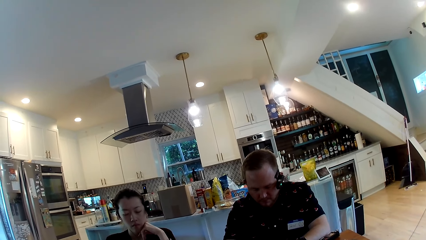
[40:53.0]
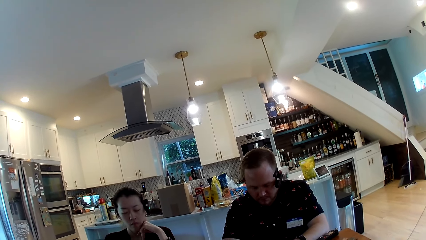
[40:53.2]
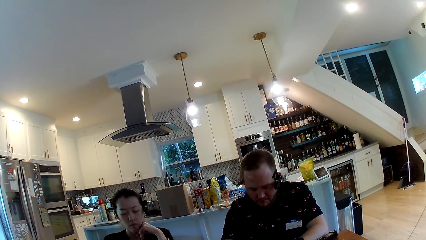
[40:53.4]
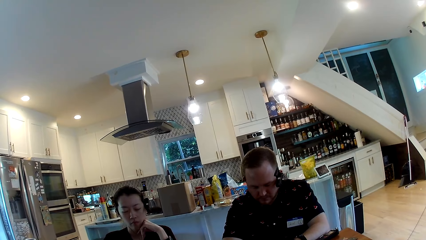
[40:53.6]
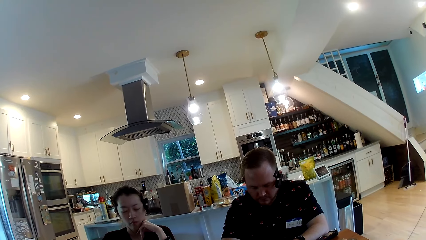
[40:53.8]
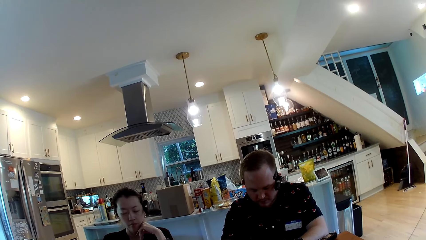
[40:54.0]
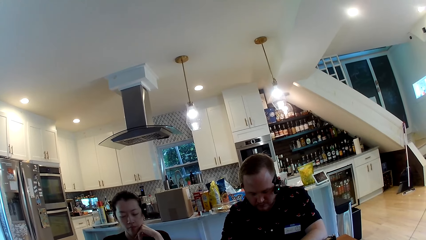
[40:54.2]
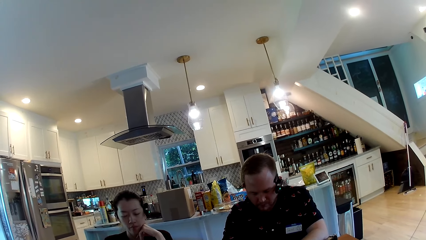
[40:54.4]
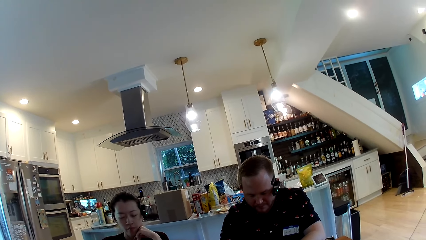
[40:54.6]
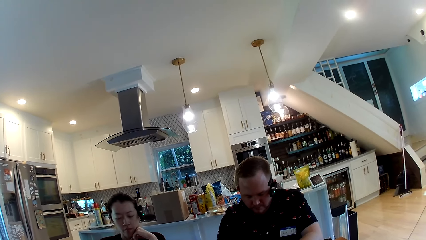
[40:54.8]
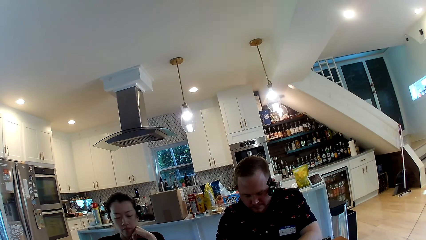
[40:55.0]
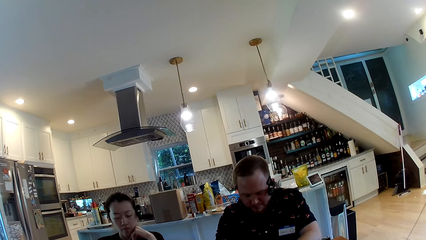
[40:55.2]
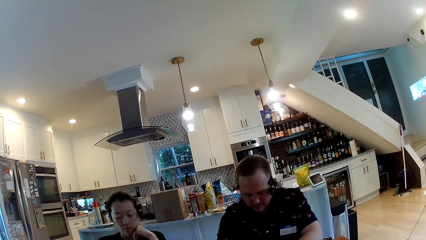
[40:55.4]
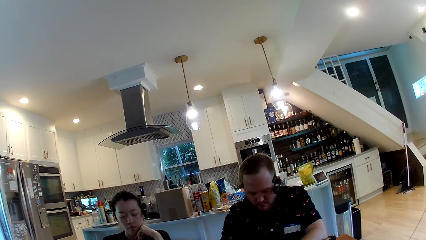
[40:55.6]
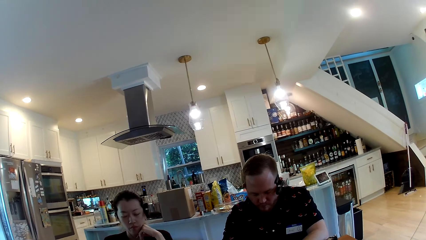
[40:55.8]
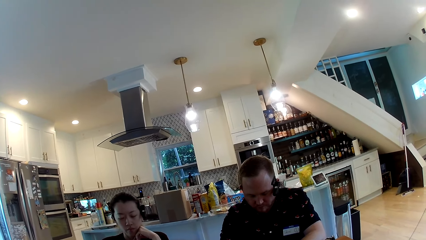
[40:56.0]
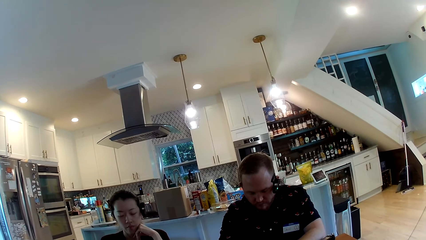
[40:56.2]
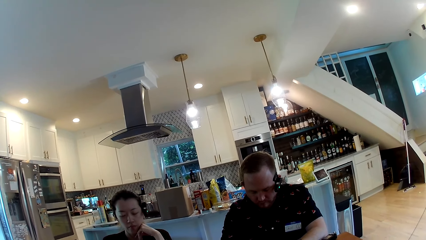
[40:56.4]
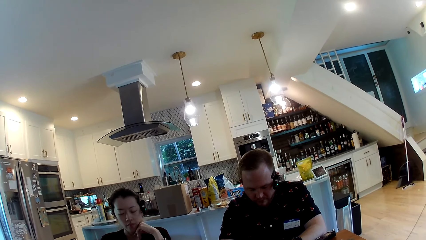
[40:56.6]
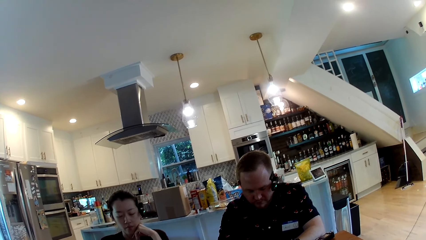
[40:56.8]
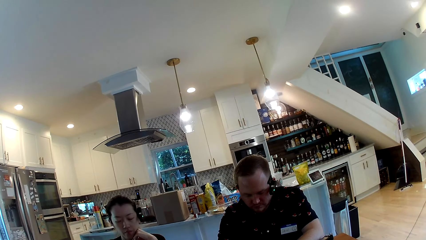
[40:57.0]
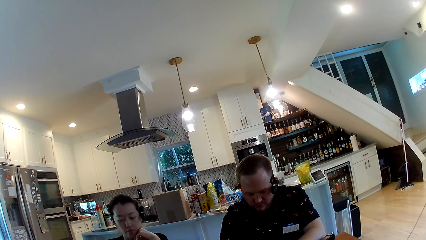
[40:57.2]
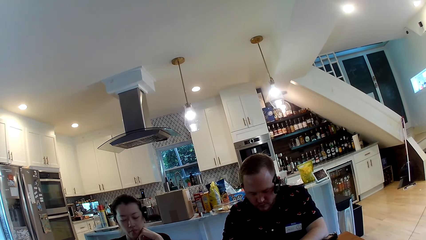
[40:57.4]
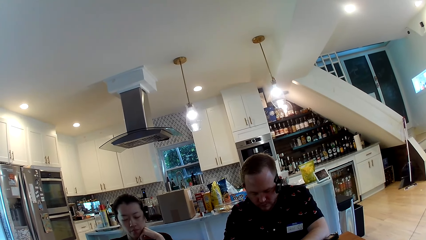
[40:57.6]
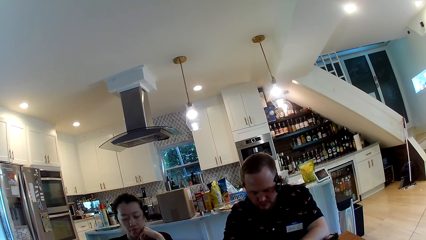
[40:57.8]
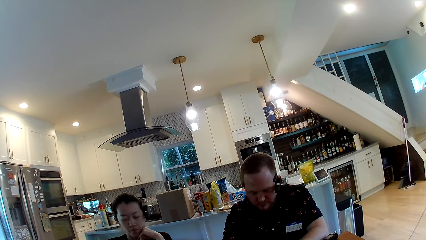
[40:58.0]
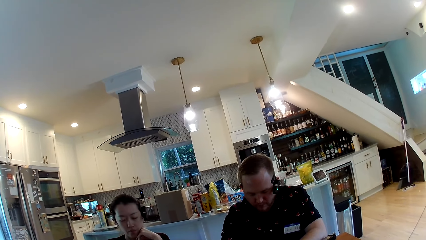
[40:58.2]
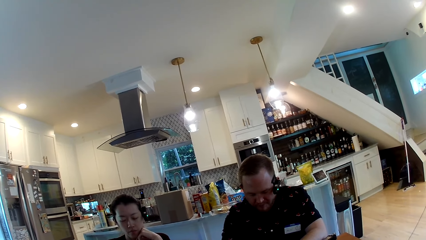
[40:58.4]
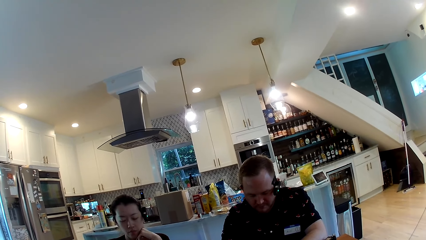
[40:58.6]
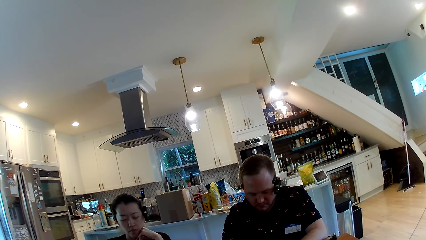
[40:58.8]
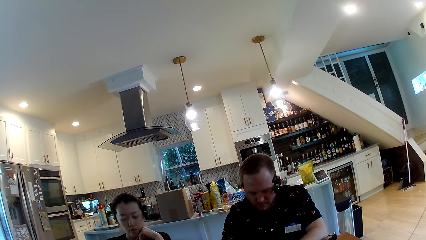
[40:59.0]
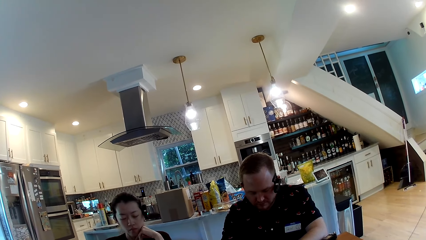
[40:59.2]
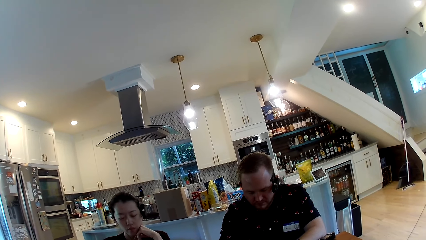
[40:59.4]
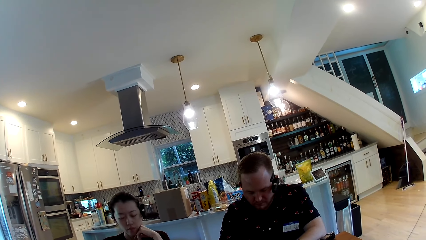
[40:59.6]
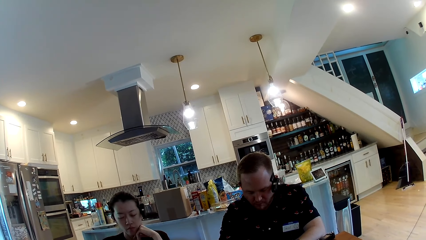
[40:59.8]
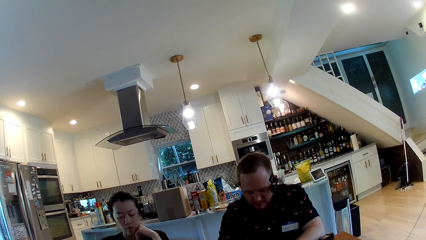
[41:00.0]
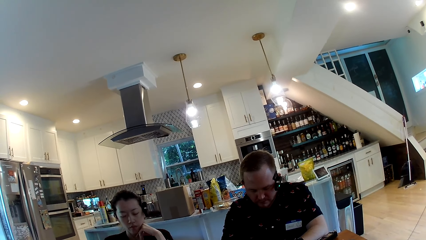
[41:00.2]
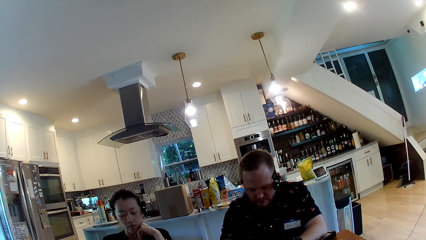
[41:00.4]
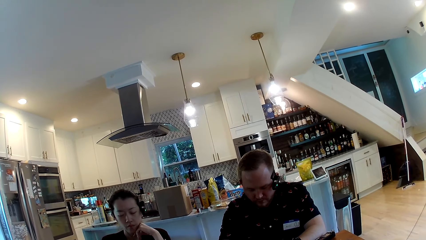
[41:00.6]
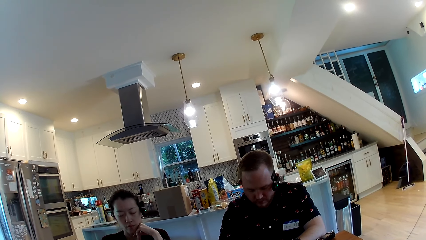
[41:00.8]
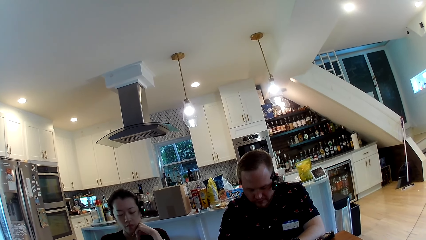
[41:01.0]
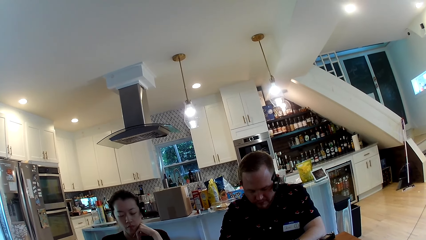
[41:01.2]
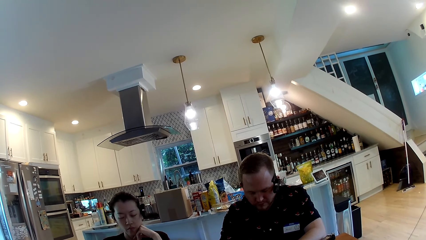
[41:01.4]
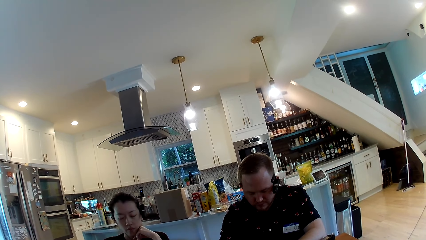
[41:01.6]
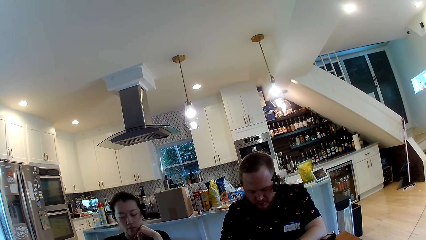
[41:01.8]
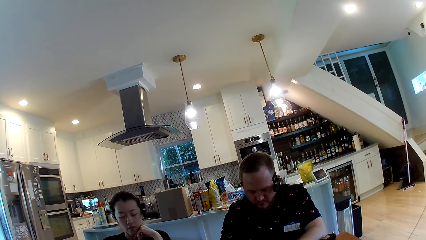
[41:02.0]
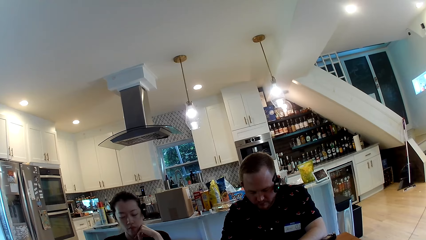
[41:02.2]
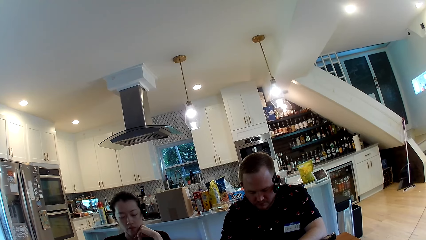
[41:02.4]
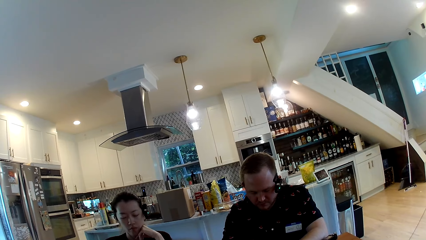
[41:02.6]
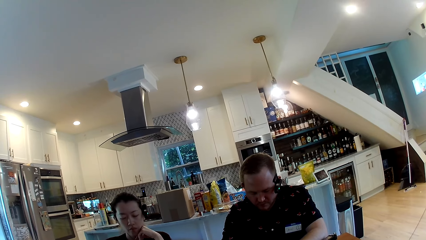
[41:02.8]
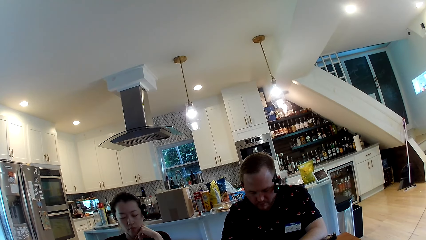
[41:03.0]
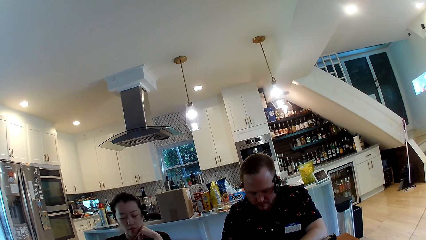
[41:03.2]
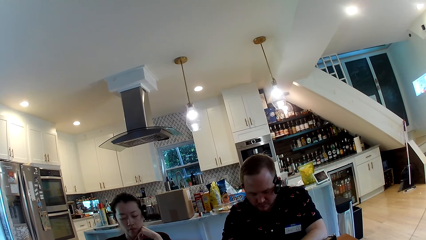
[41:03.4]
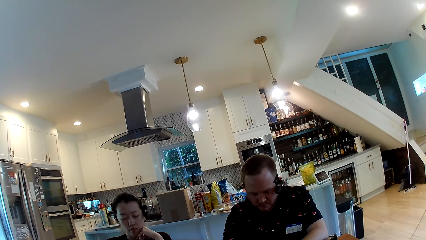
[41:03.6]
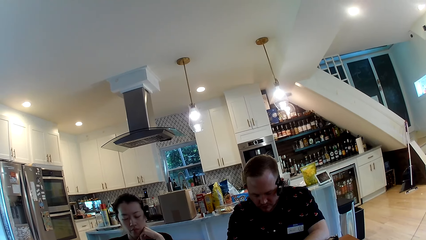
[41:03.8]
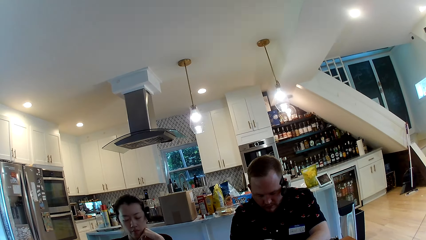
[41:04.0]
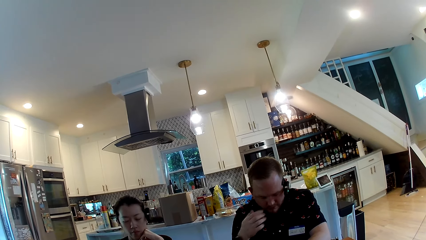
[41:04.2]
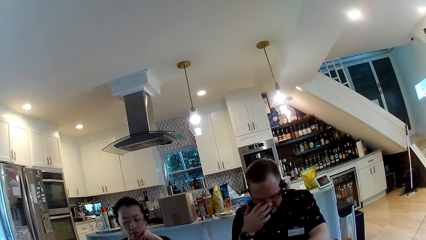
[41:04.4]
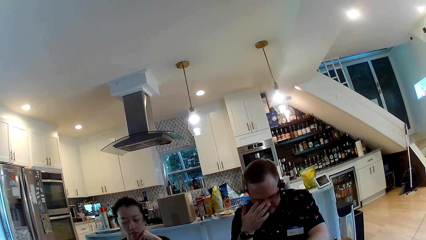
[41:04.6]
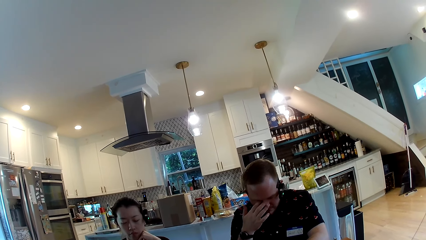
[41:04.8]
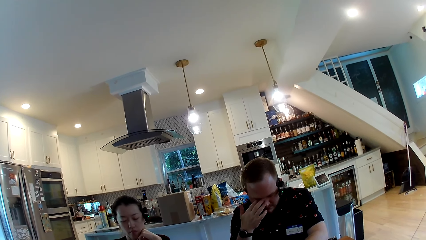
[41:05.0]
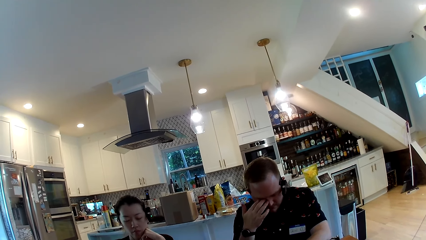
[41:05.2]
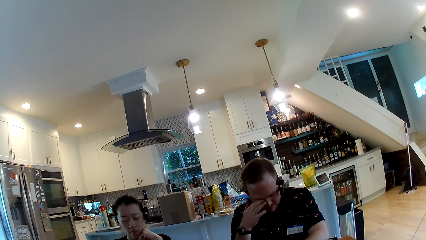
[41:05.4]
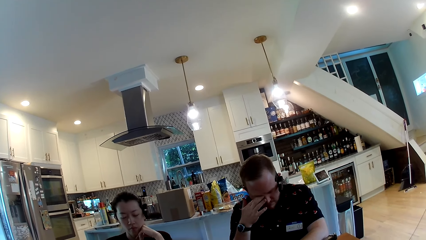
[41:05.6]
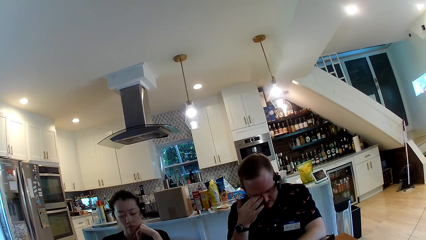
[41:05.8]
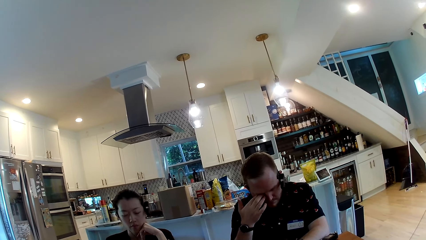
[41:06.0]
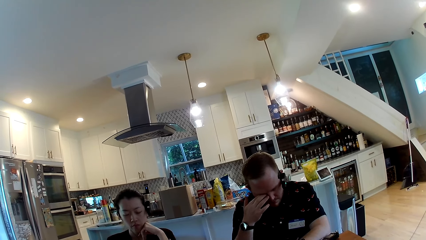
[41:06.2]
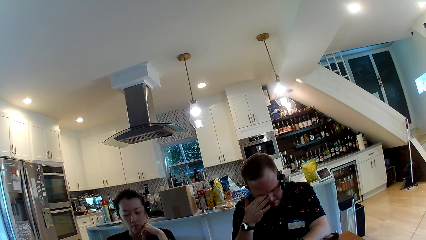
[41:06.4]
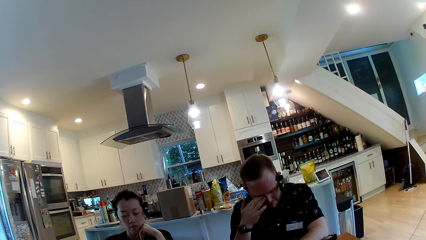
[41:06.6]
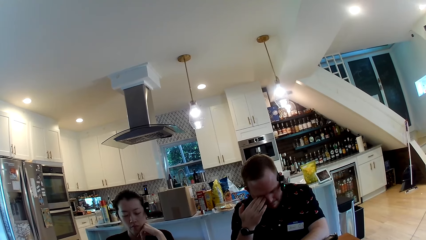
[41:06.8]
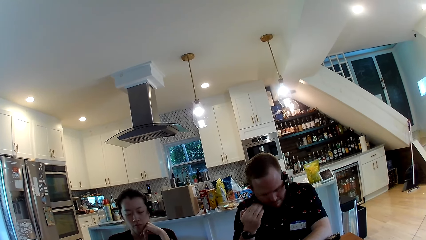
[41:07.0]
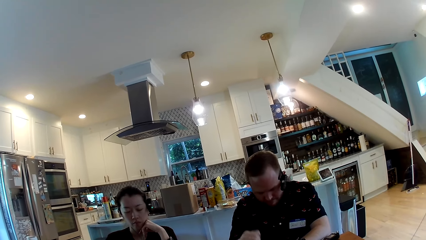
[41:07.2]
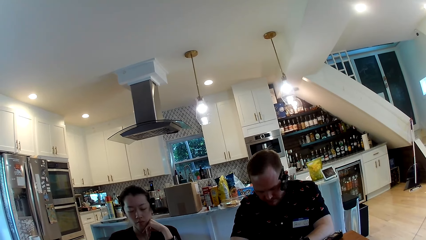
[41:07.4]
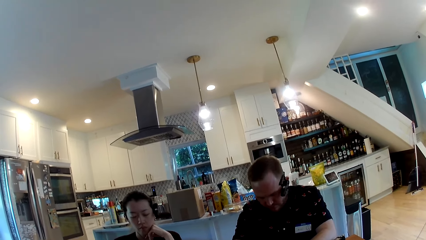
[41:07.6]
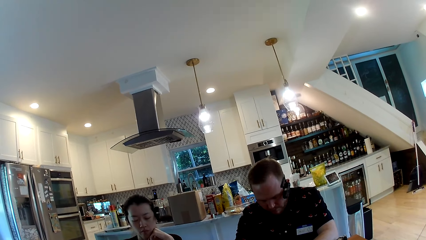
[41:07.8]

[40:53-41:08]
The person scratches his eye. The person rubs his face with his right hand.
